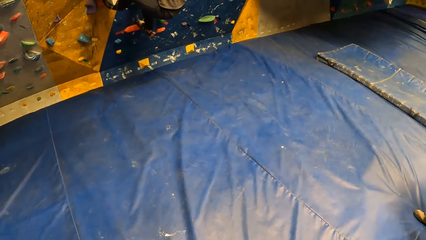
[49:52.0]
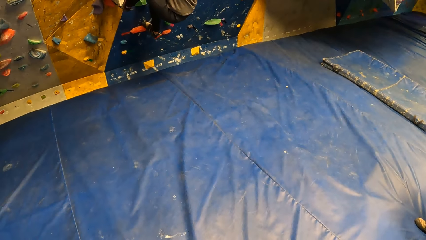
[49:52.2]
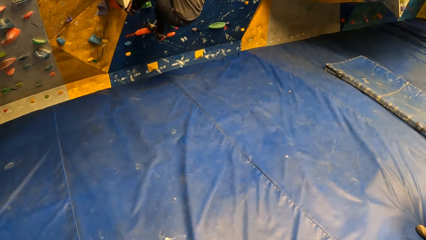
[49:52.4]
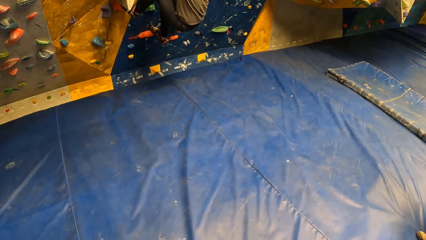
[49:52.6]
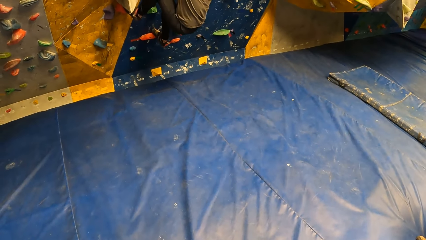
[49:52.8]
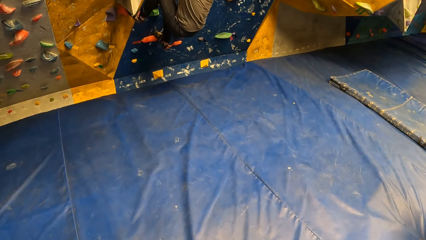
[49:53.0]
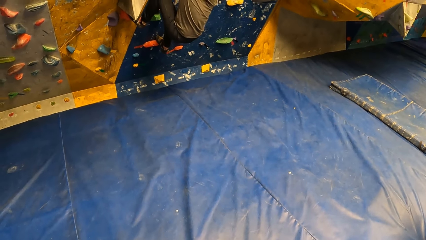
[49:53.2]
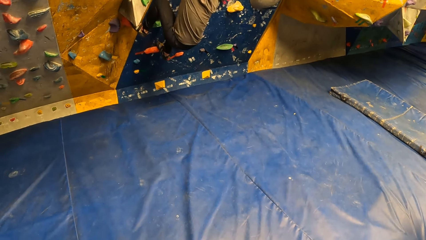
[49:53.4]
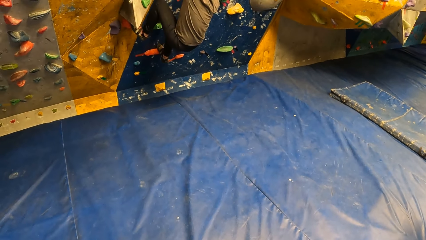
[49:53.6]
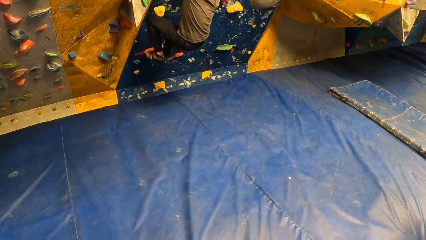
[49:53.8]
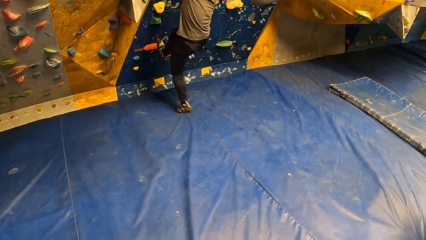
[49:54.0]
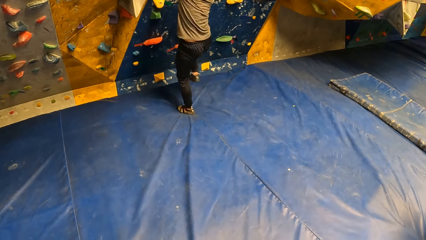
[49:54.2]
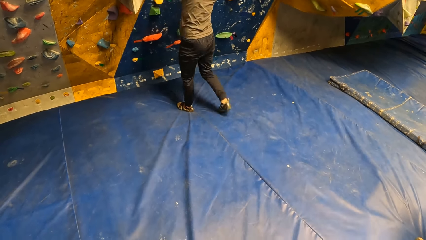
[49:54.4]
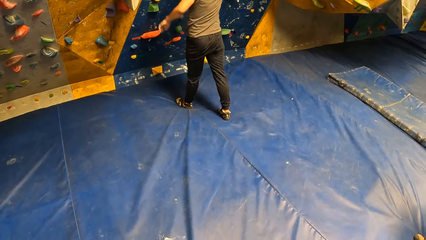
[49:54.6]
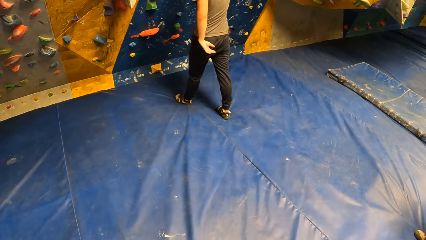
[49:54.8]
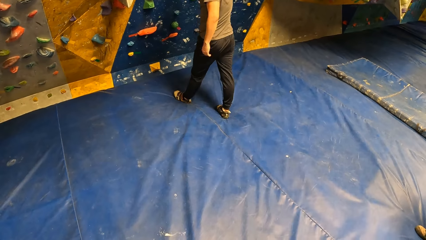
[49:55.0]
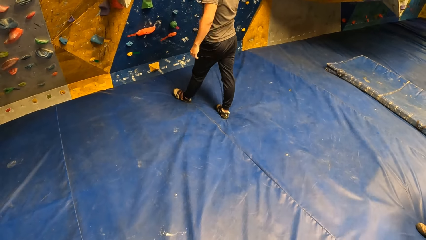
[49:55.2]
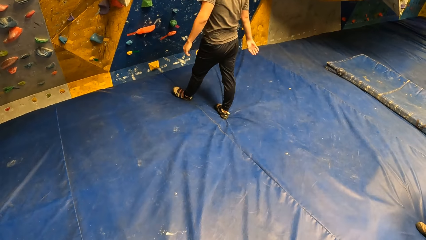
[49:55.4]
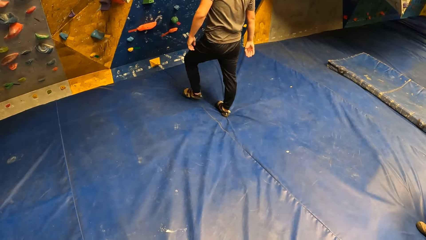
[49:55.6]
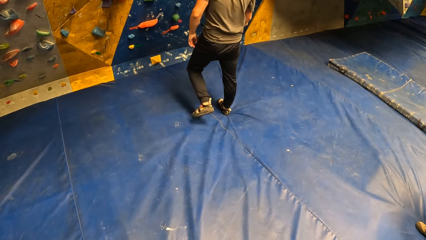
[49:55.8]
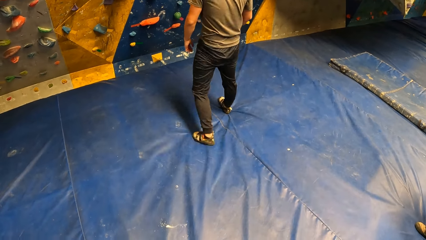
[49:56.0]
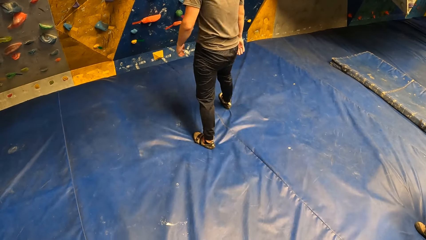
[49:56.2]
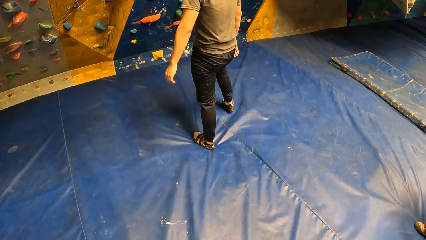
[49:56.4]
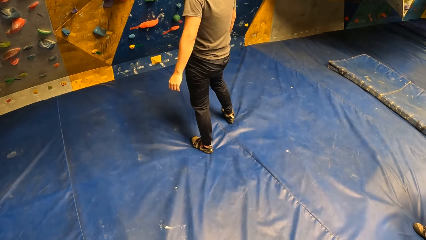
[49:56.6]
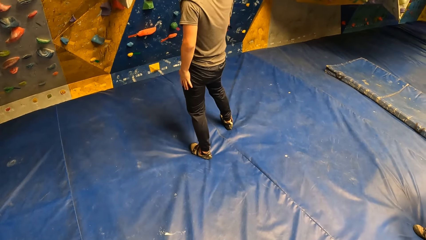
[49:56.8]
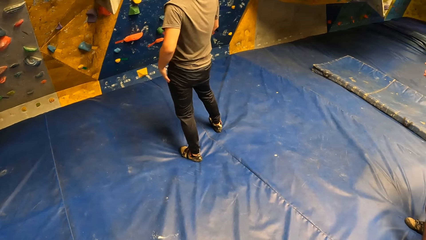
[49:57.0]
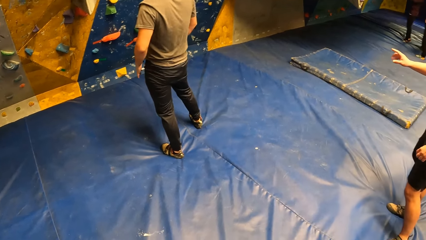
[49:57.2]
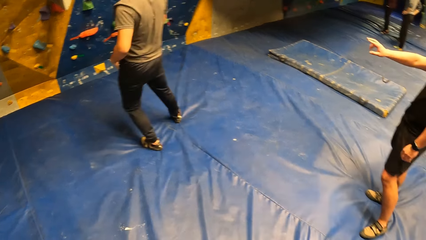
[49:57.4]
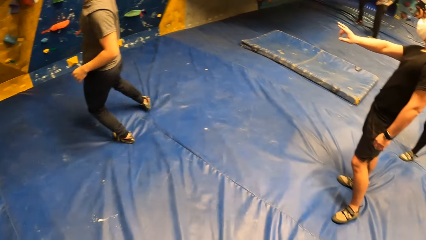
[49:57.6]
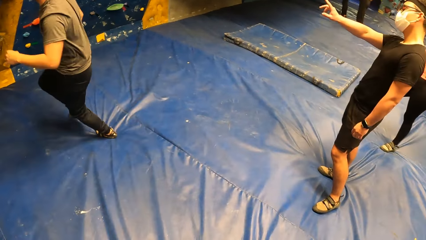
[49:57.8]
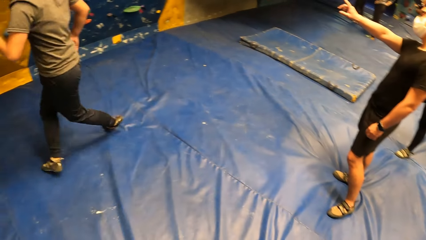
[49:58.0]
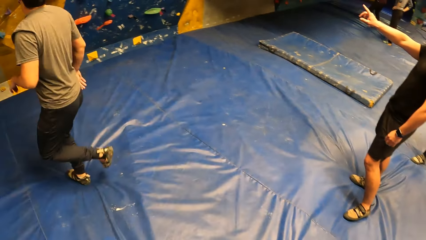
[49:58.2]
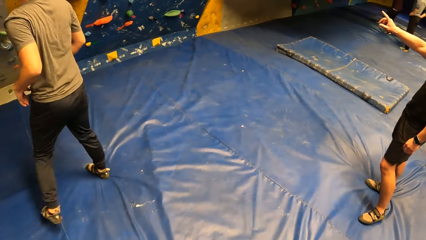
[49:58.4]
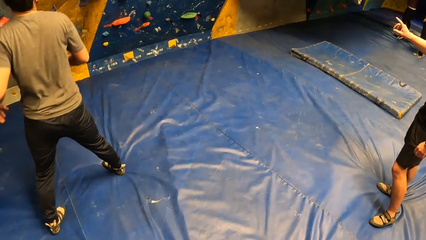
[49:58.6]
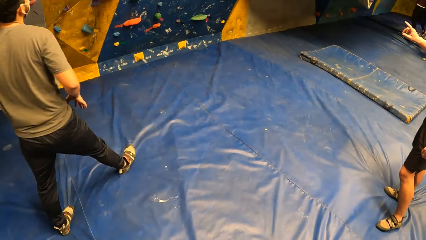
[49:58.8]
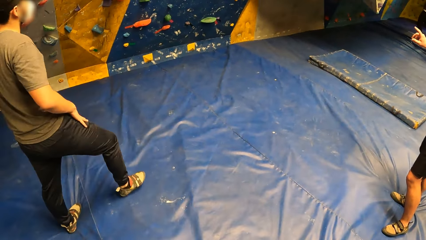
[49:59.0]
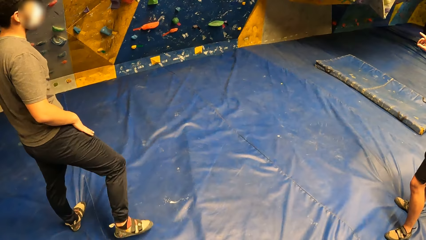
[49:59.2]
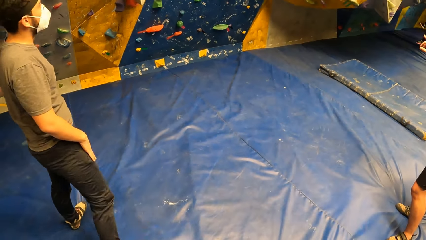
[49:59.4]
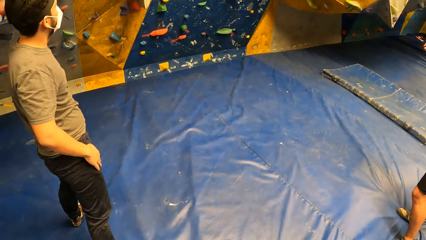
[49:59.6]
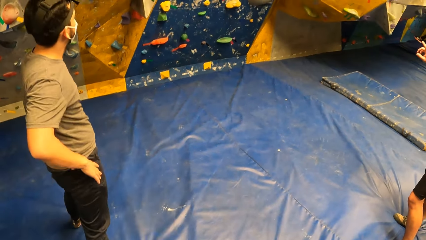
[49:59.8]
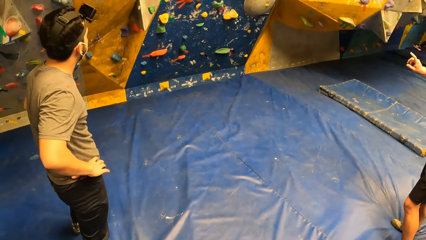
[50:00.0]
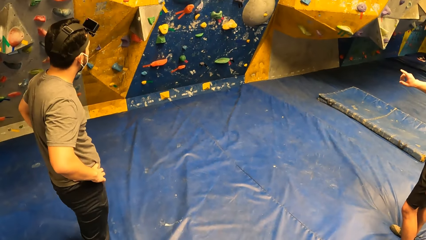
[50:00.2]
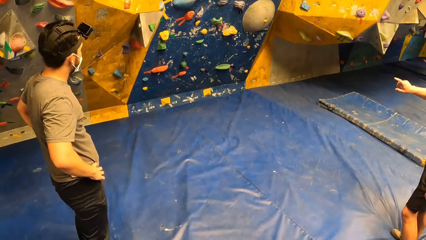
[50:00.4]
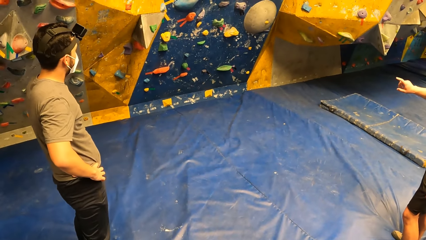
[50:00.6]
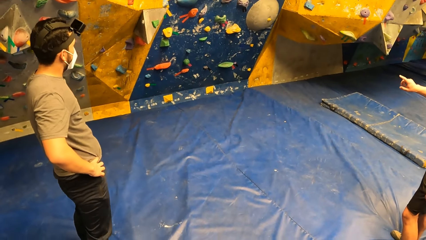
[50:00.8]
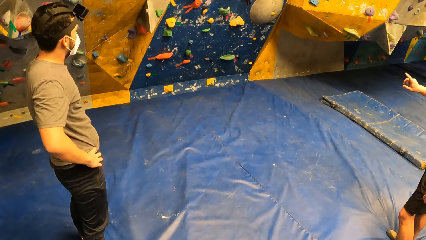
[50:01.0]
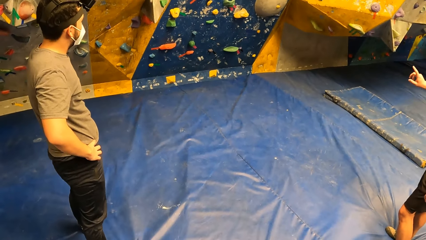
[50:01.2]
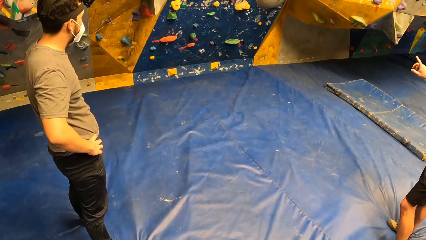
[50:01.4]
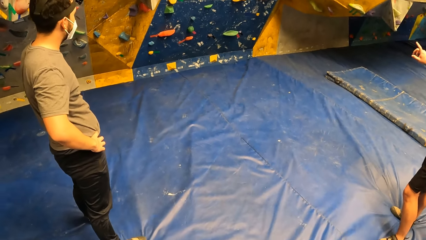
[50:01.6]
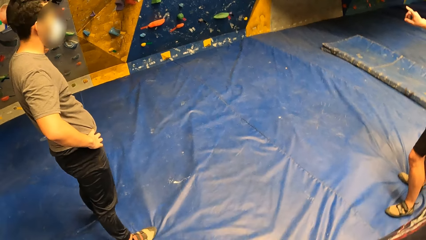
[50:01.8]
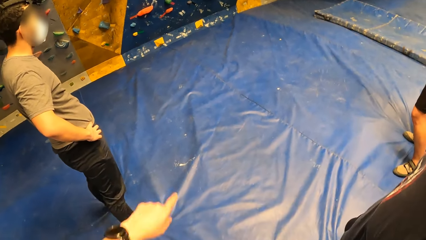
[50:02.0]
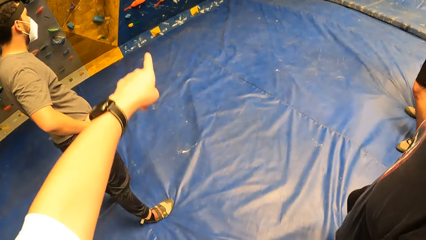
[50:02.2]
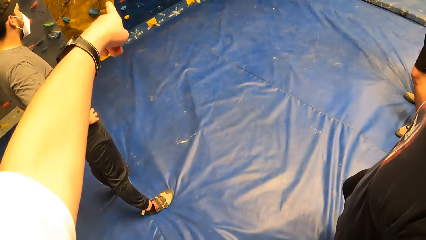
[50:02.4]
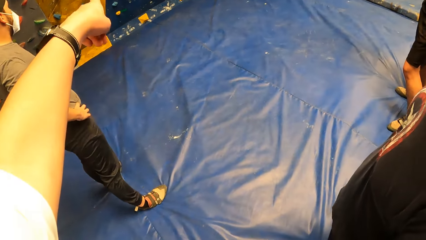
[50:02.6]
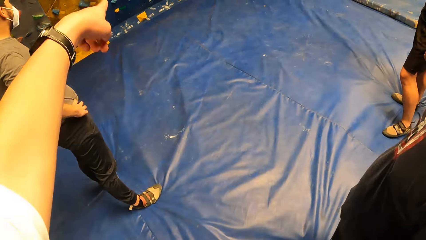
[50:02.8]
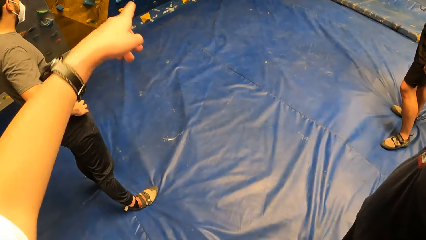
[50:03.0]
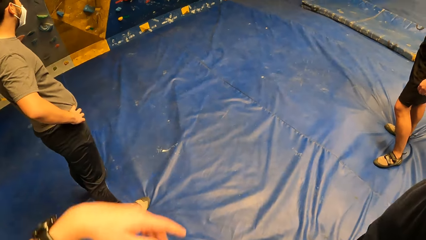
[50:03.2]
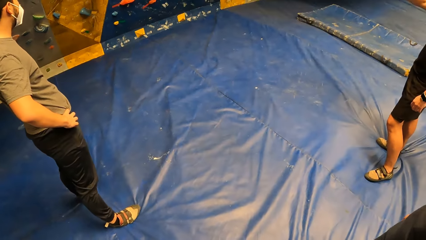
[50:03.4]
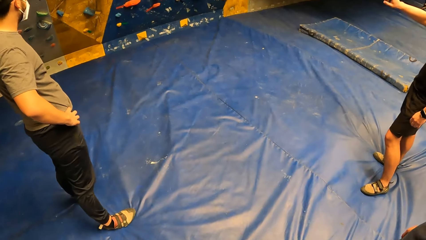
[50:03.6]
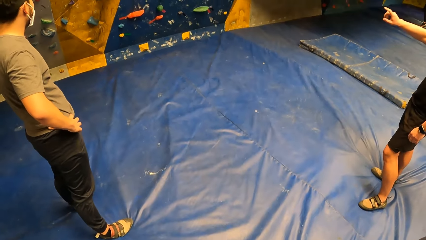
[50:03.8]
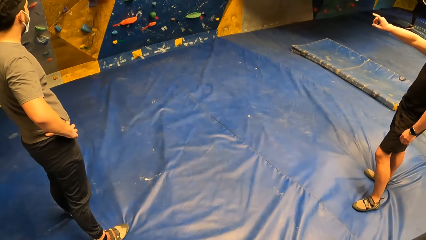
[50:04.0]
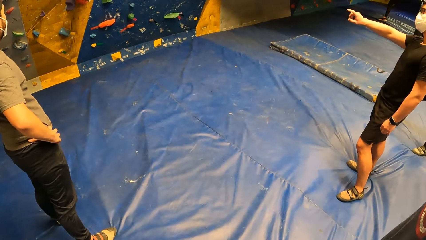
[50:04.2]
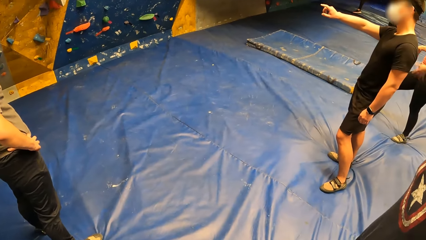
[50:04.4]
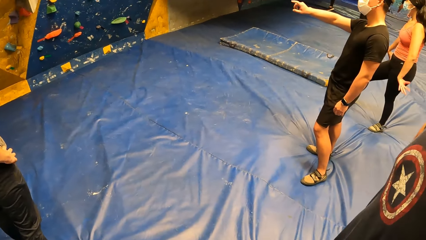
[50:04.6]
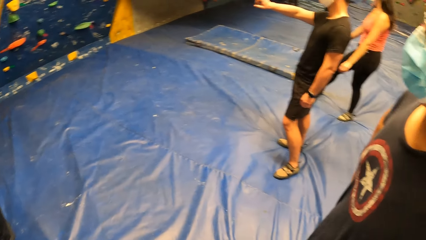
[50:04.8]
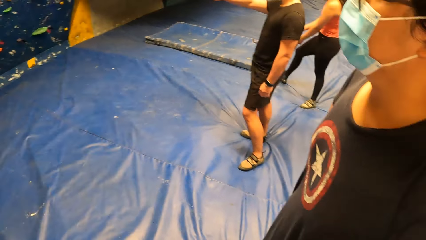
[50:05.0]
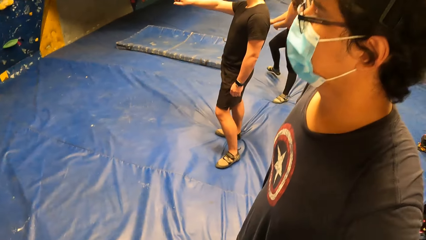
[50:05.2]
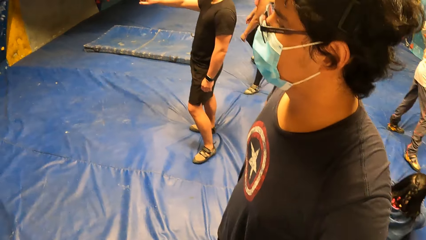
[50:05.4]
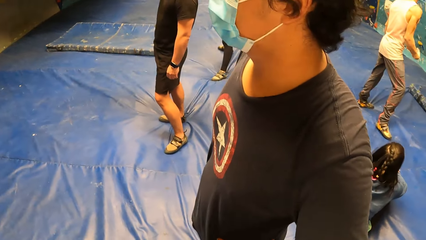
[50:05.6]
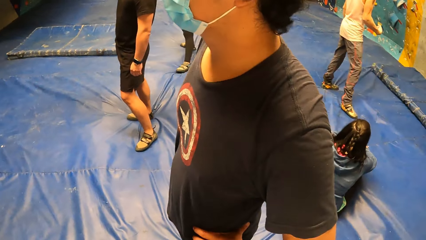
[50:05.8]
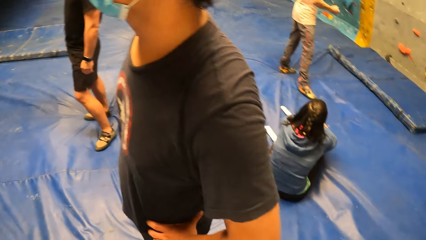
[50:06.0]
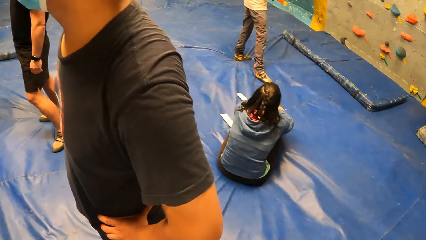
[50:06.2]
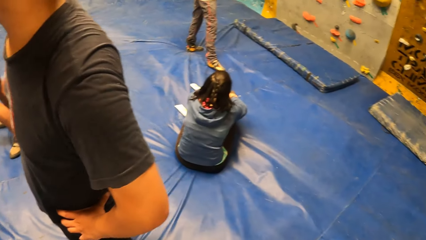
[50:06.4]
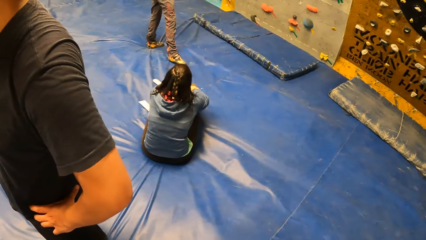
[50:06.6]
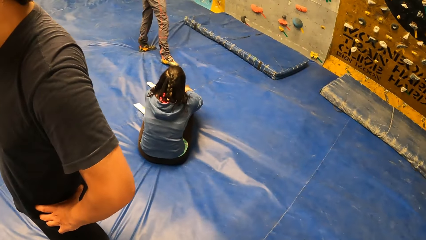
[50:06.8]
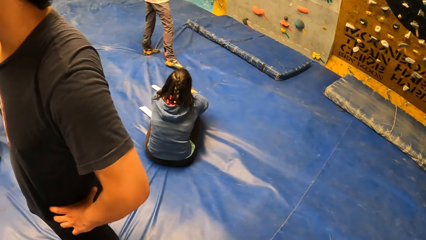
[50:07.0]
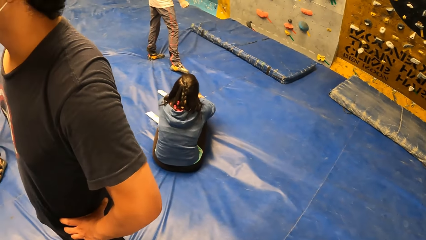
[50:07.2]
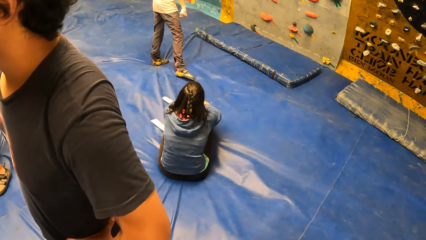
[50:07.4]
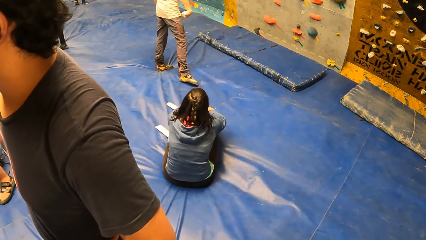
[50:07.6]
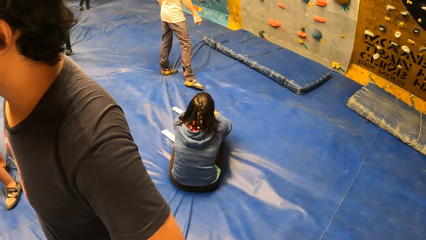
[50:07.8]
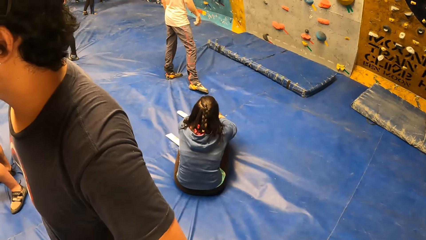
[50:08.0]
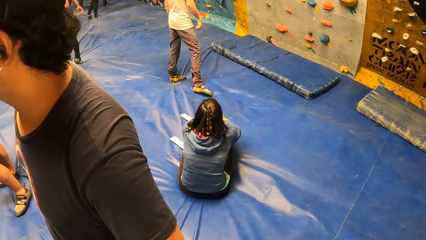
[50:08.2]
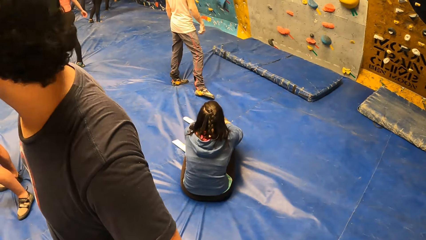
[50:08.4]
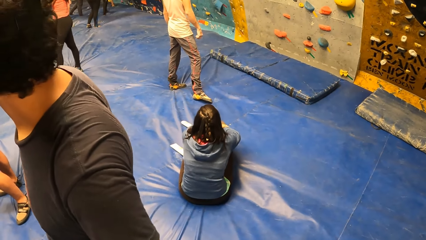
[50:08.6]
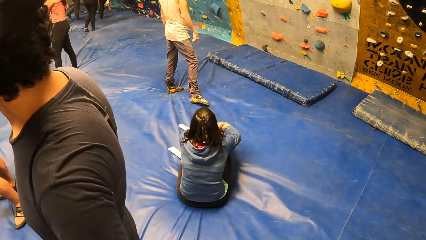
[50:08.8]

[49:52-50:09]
The man steps down from the bouldering wall. Another man interacts with the first man. The camera wearer points his left finger at the bouldering wall. He looks around the climbing area.
